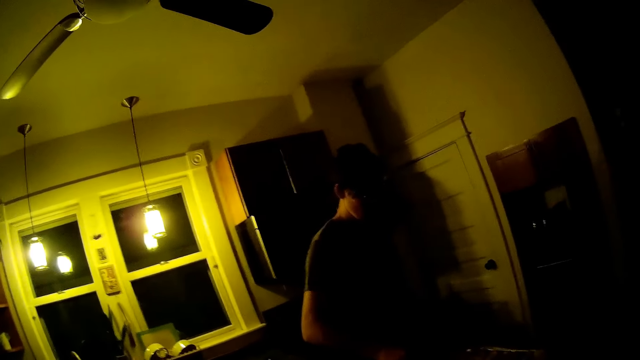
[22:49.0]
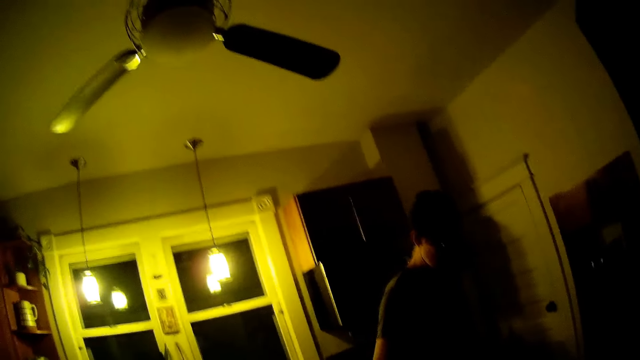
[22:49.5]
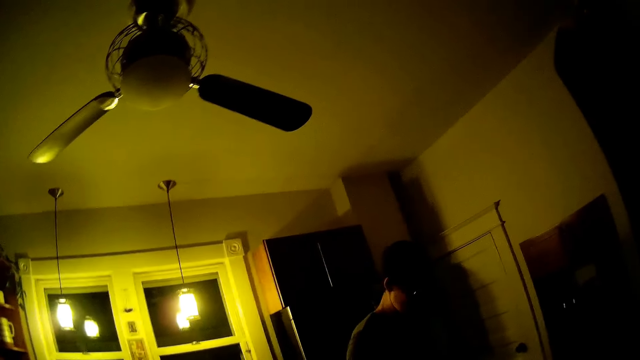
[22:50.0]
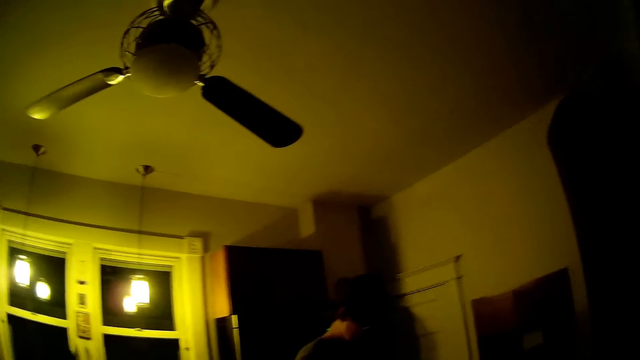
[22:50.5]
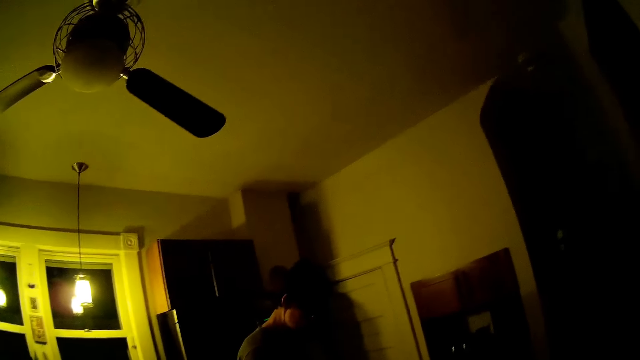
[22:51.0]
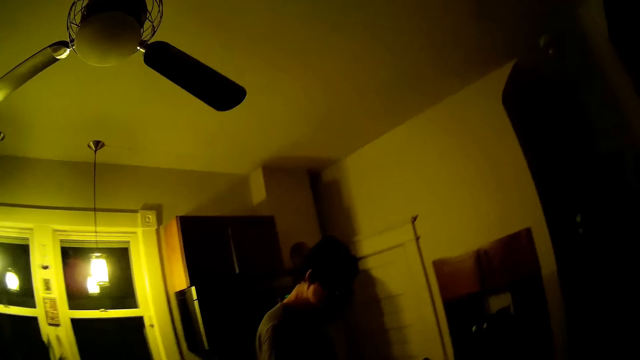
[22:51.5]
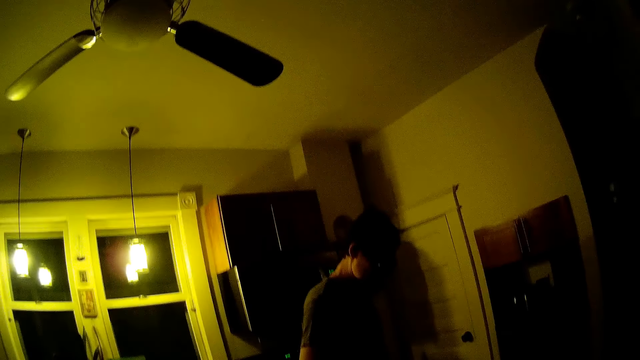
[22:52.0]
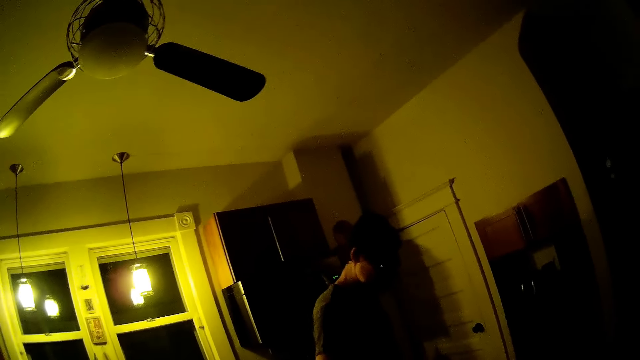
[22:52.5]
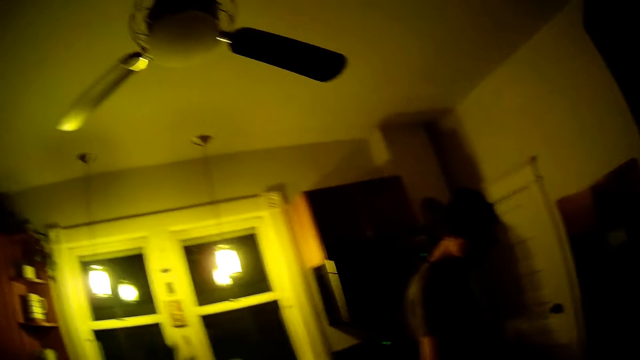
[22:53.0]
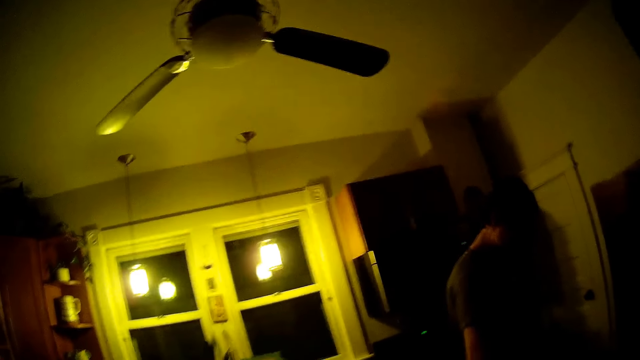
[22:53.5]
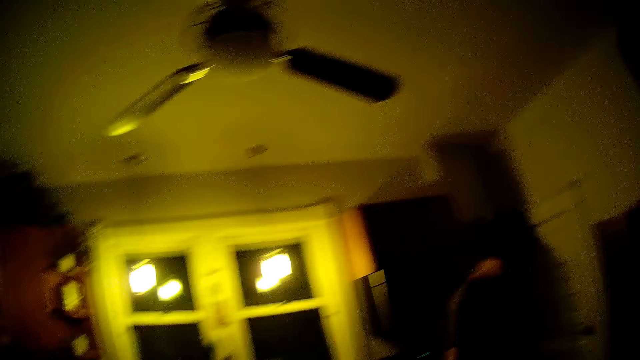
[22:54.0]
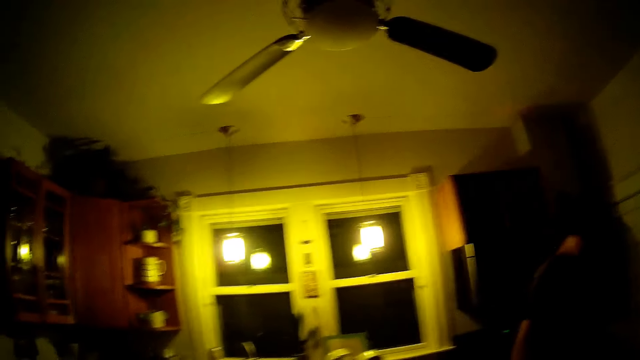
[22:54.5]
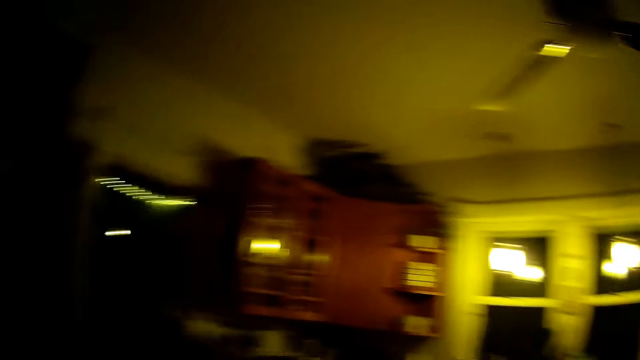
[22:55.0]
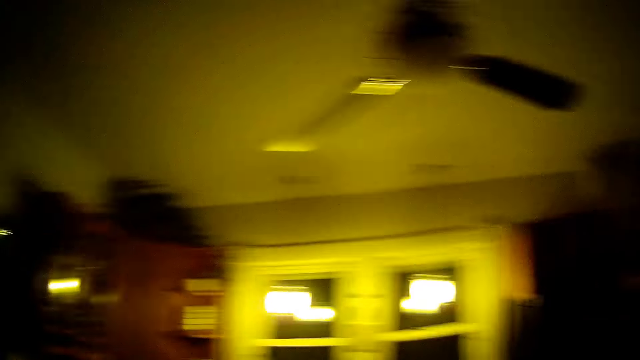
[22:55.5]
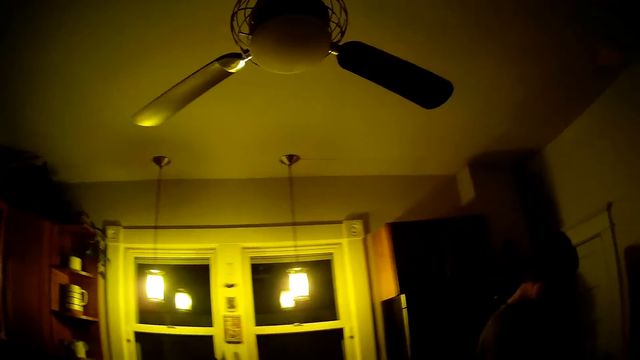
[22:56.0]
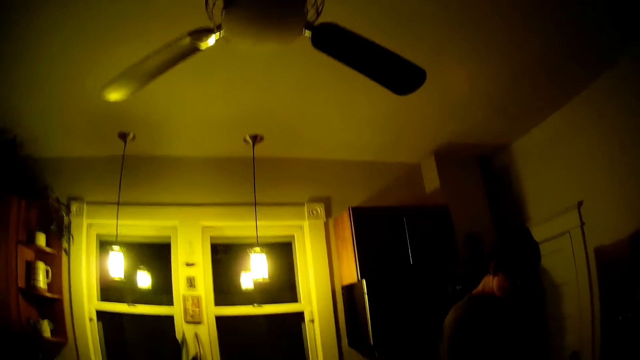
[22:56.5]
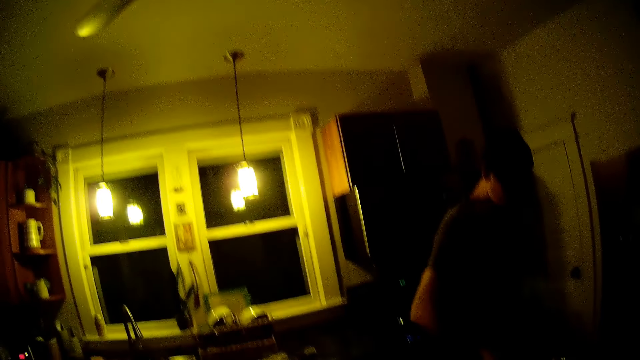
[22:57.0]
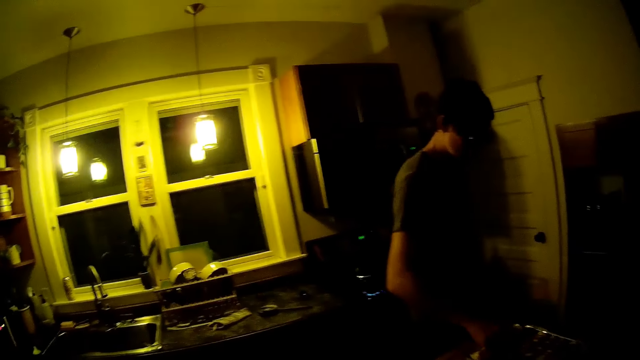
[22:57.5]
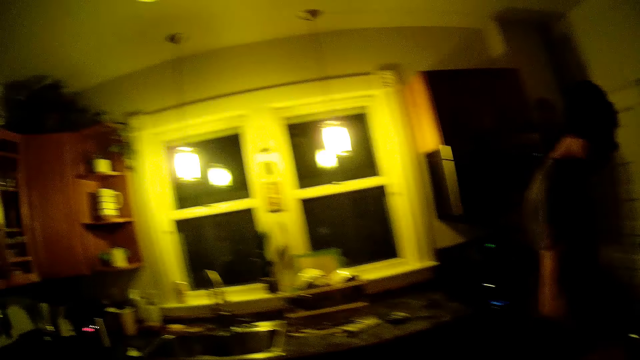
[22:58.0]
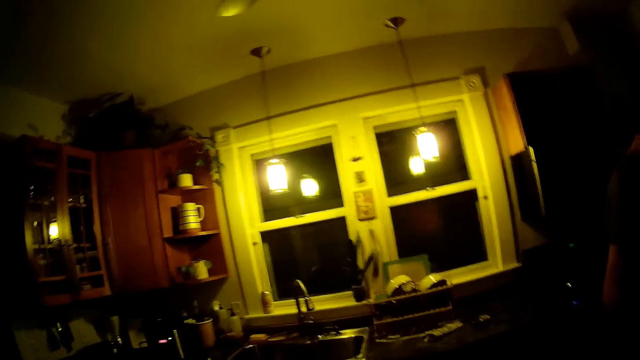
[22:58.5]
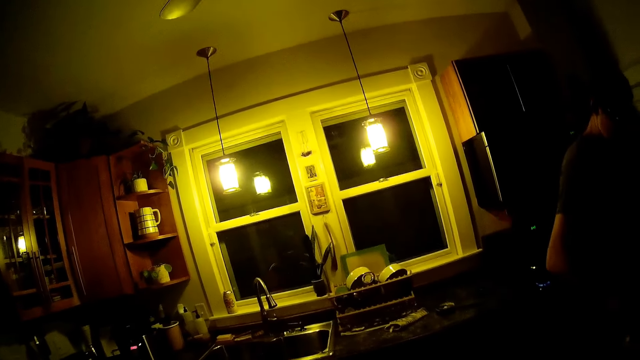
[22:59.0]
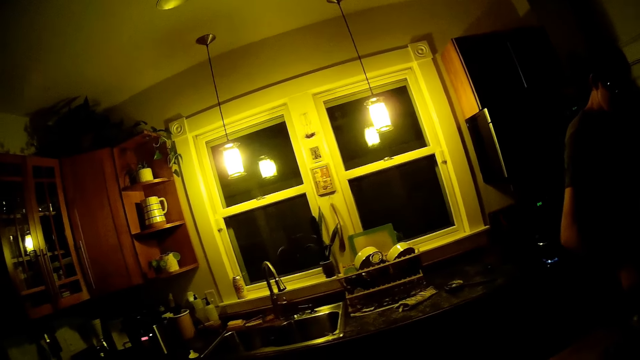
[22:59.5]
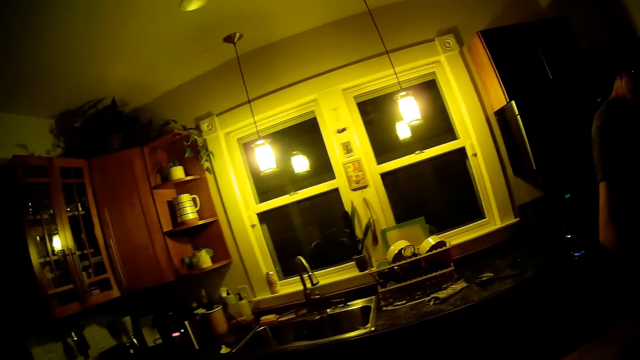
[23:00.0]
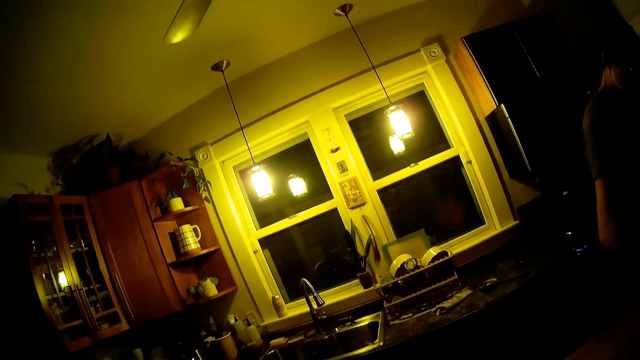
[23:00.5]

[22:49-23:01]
The man applies oil from the bottle on food in the tray. The camera wearer talks to the man. They talk to another person.

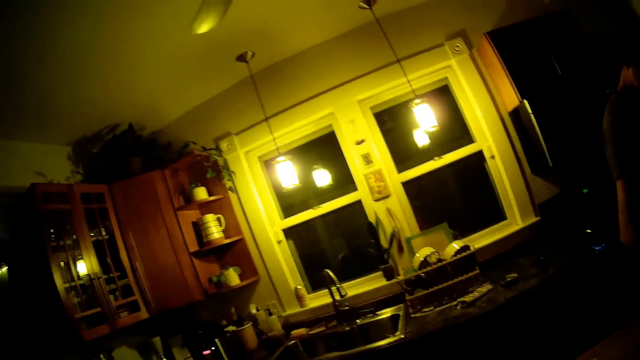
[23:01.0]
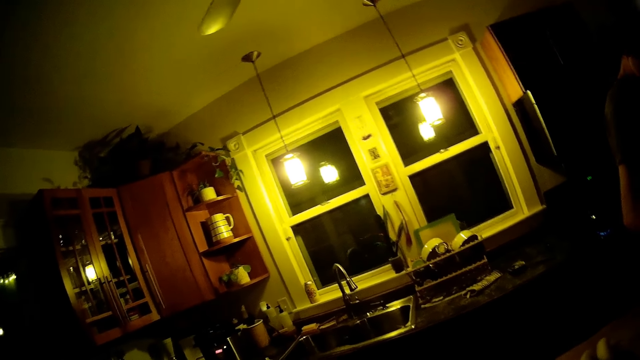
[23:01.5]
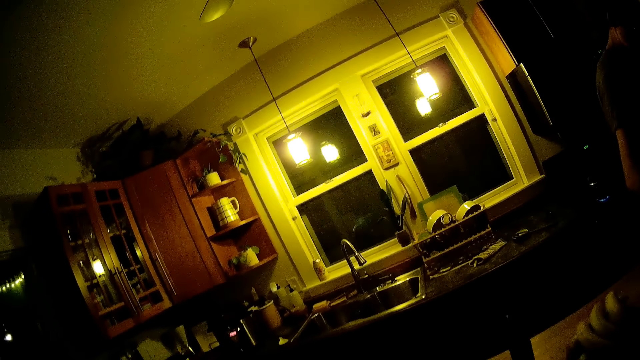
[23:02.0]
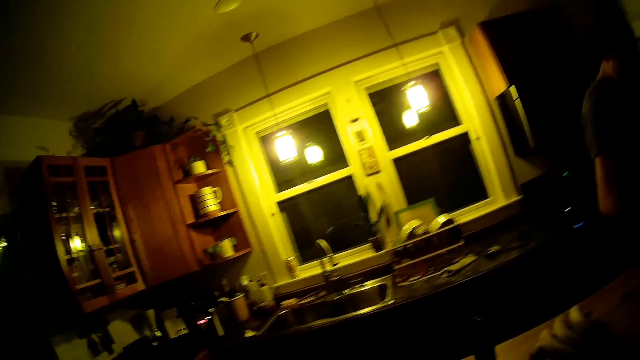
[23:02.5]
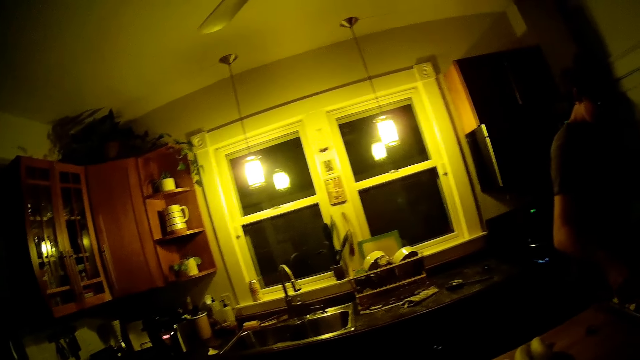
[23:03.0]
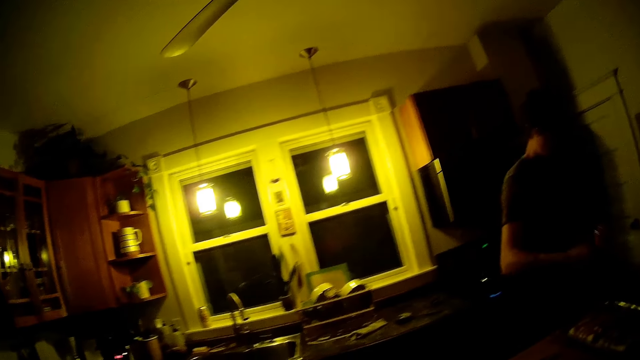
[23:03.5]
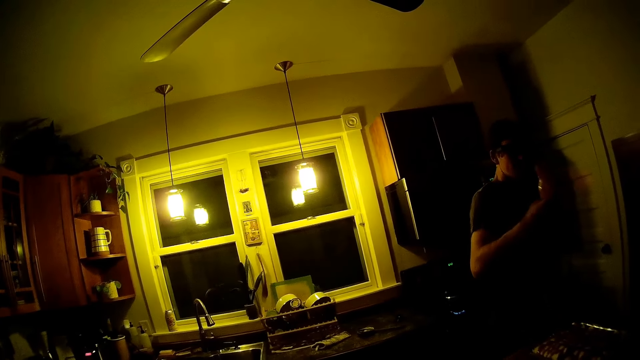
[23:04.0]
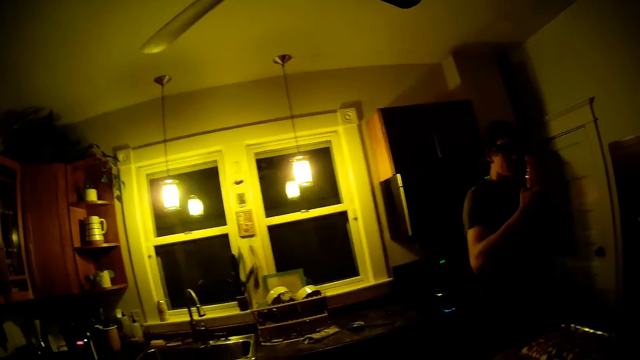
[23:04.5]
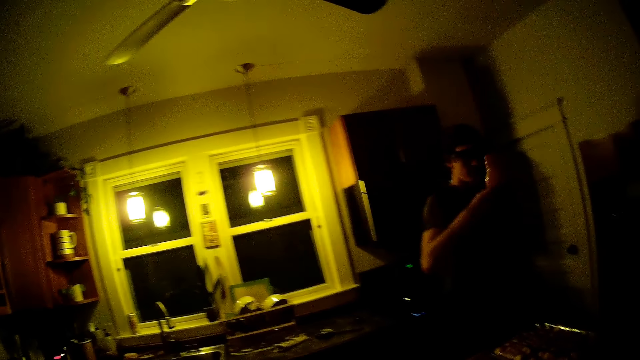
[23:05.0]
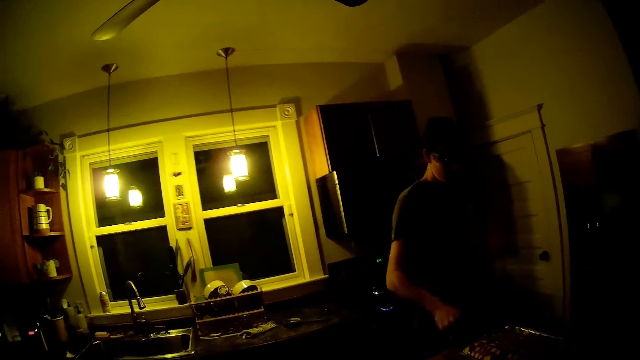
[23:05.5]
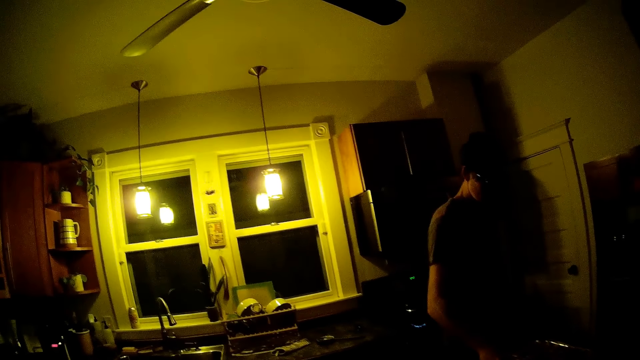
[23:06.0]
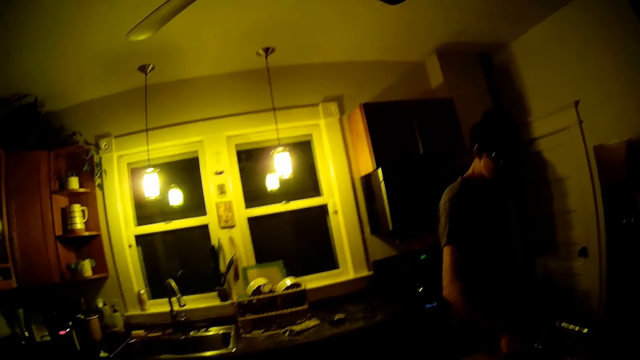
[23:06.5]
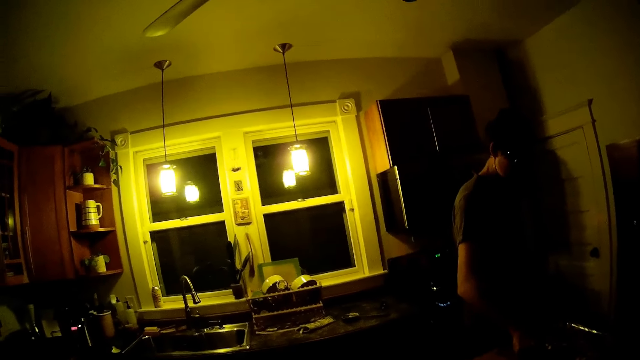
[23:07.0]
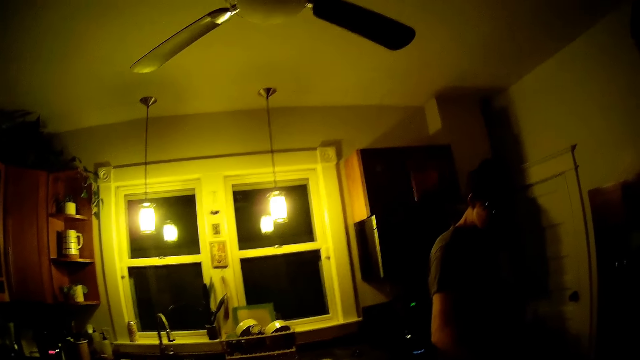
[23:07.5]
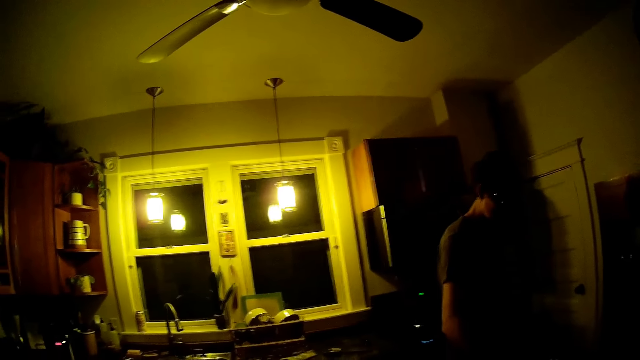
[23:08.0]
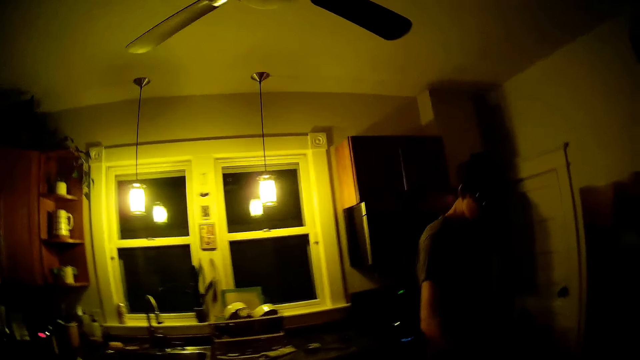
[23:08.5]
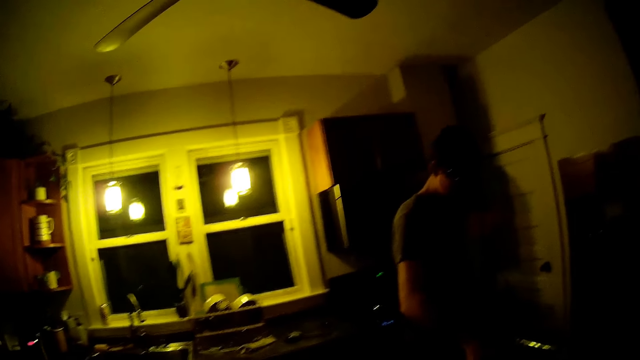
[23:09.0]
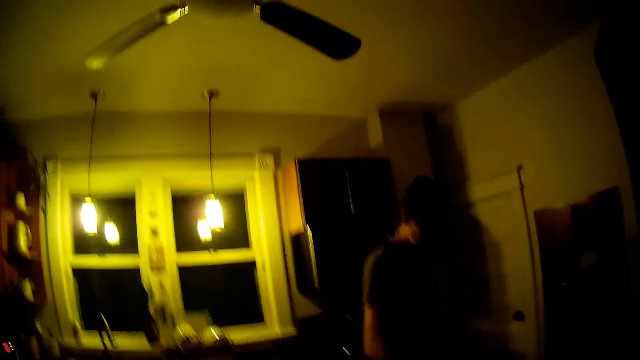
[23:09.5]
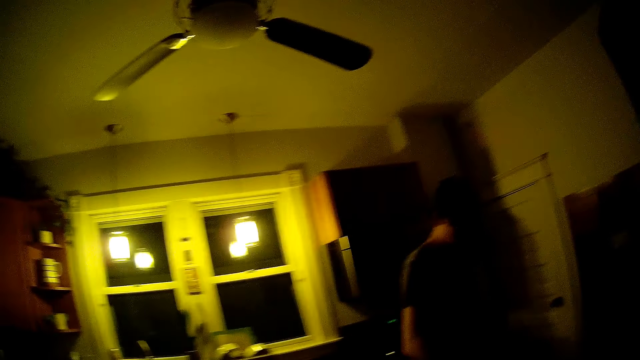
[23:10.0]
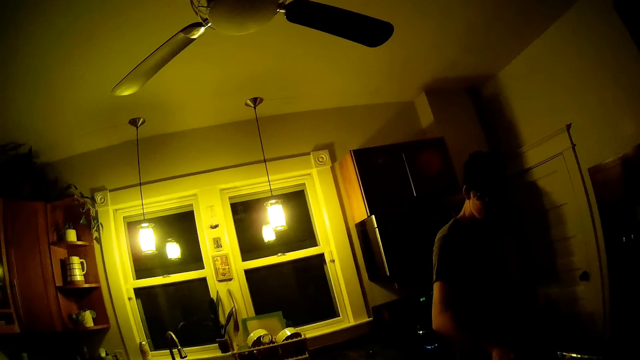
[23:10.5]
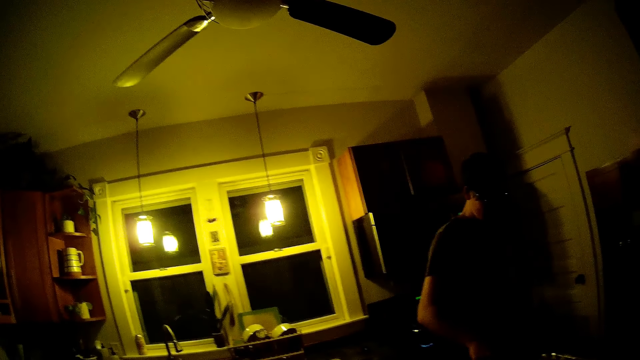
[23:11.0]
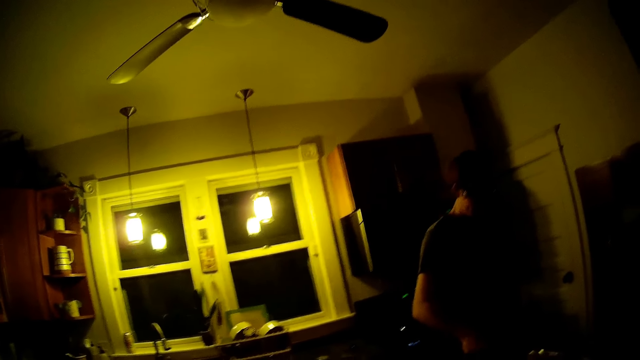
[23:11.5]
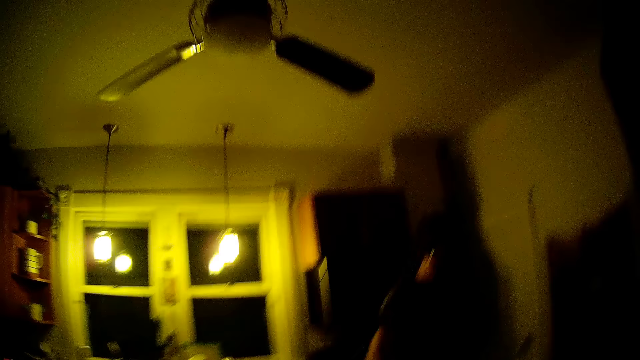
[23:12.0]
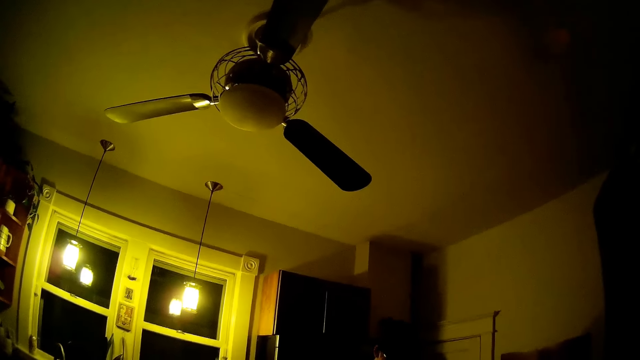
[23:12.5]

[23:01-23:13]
The man raises up the bottle and looks at the tomato sauce. The man applies oil from the bottle on food in the tray. The camera wearer talks to the man.
